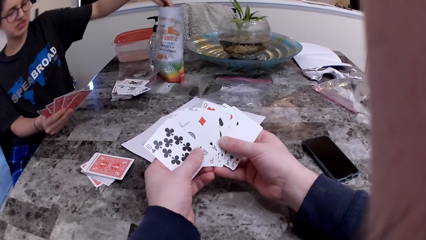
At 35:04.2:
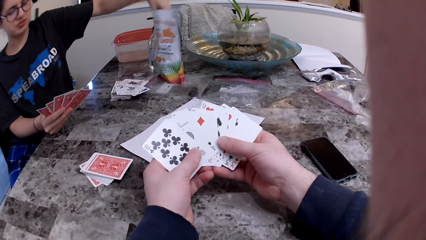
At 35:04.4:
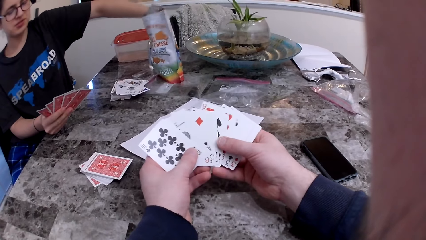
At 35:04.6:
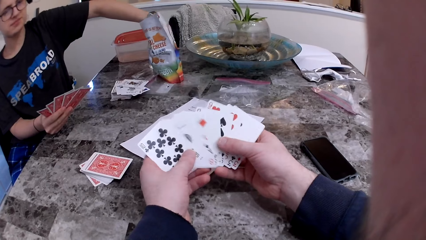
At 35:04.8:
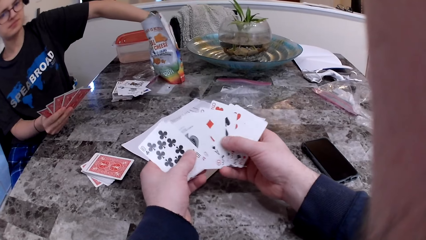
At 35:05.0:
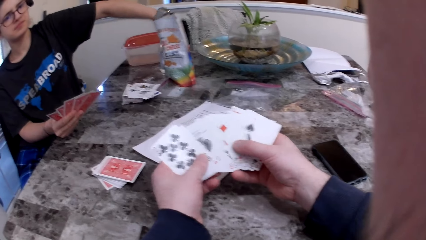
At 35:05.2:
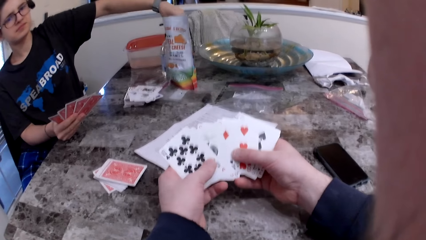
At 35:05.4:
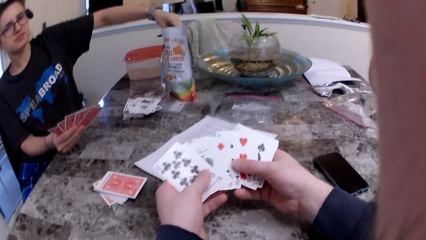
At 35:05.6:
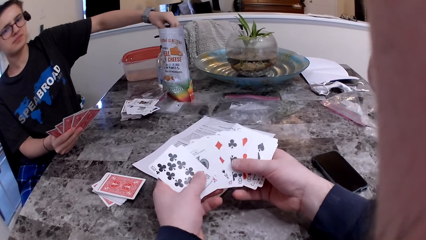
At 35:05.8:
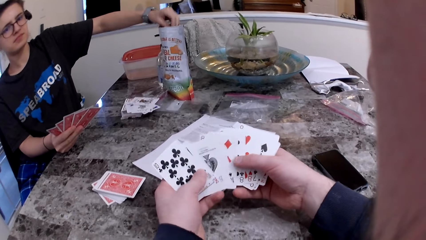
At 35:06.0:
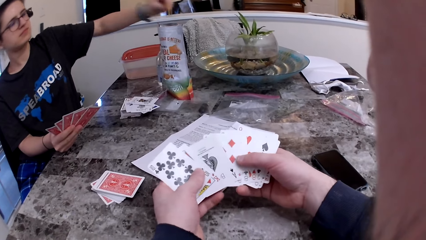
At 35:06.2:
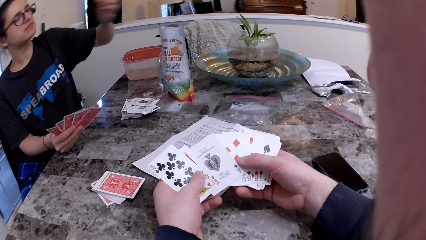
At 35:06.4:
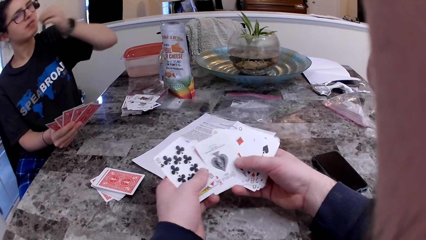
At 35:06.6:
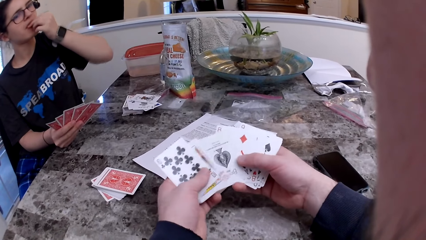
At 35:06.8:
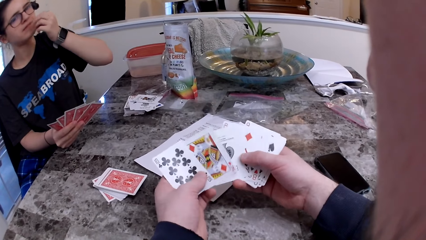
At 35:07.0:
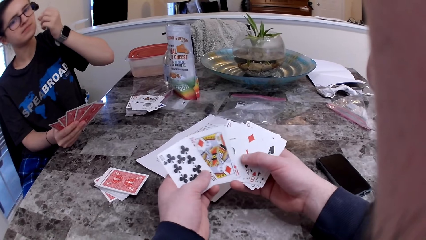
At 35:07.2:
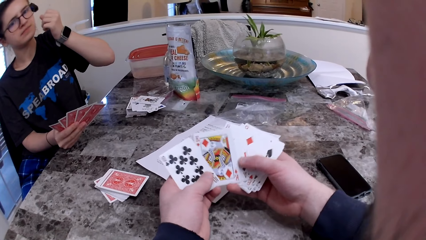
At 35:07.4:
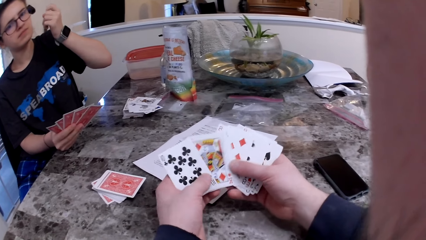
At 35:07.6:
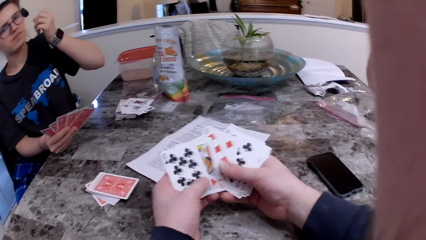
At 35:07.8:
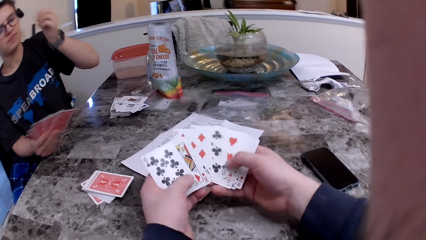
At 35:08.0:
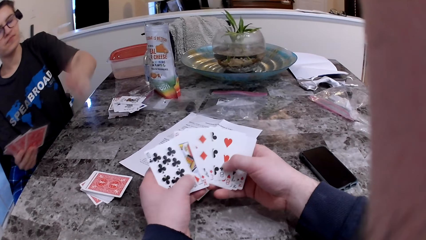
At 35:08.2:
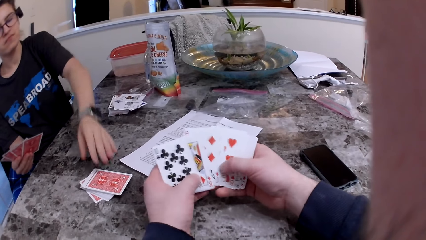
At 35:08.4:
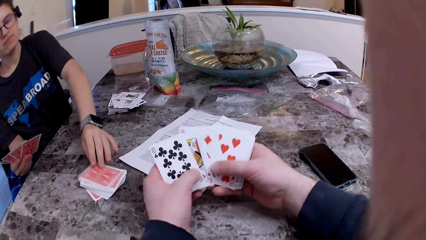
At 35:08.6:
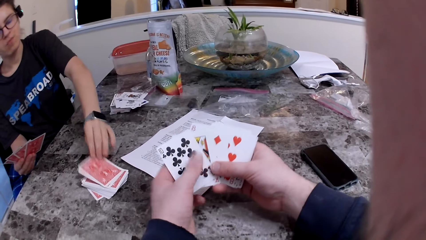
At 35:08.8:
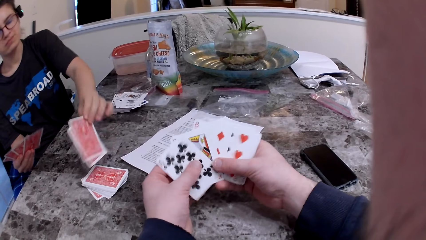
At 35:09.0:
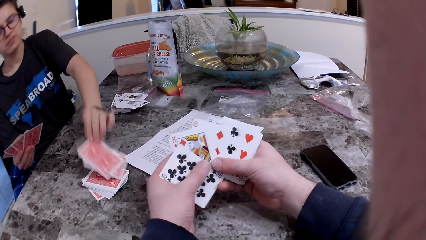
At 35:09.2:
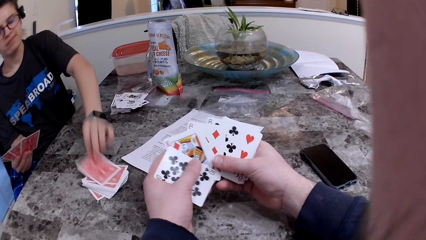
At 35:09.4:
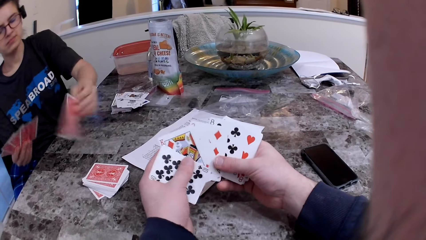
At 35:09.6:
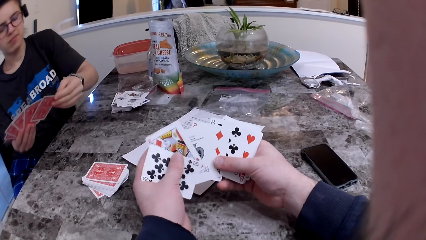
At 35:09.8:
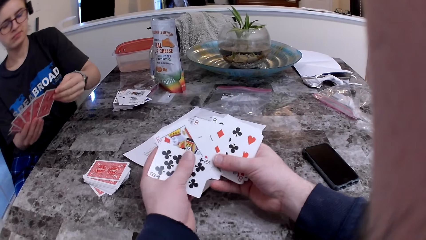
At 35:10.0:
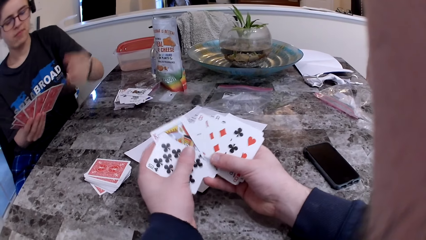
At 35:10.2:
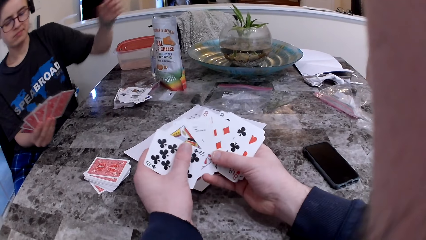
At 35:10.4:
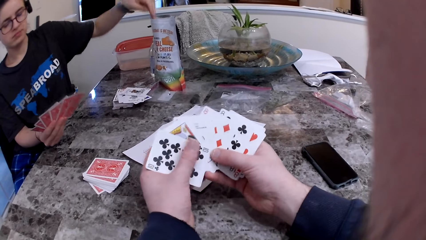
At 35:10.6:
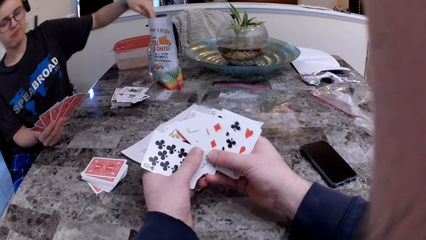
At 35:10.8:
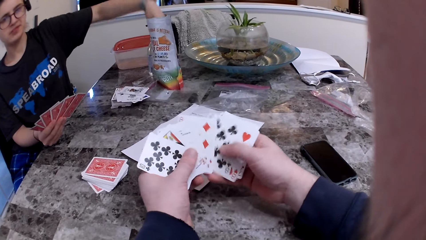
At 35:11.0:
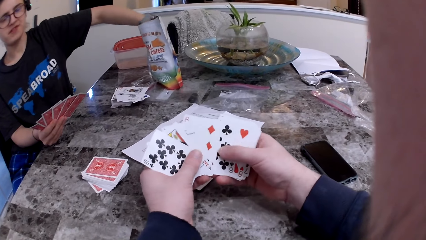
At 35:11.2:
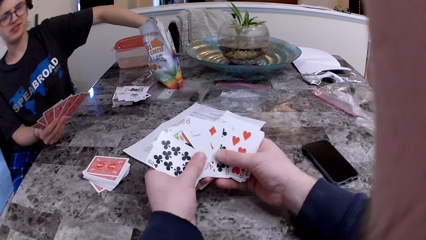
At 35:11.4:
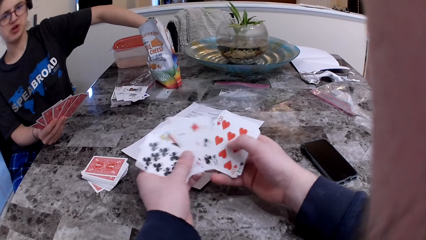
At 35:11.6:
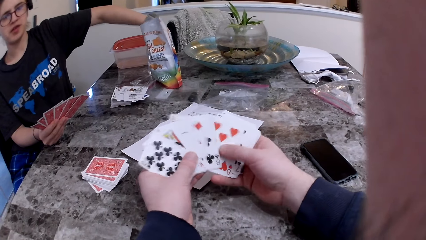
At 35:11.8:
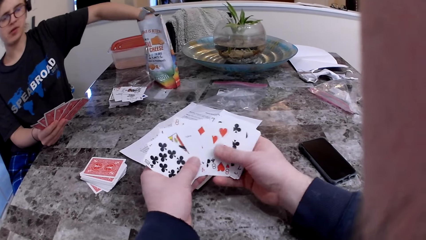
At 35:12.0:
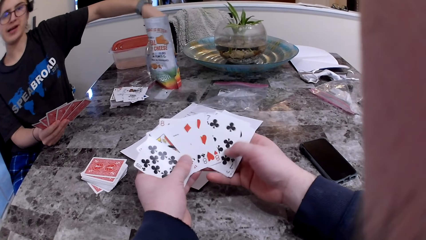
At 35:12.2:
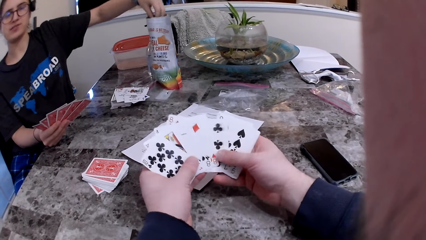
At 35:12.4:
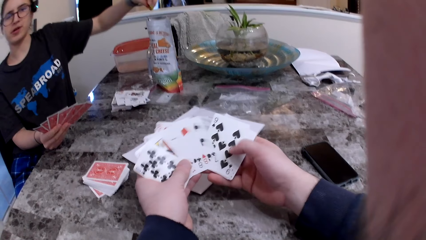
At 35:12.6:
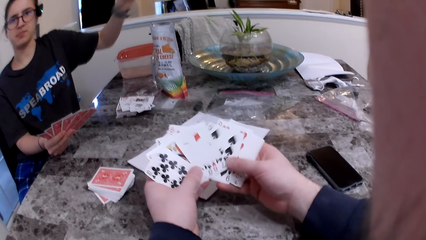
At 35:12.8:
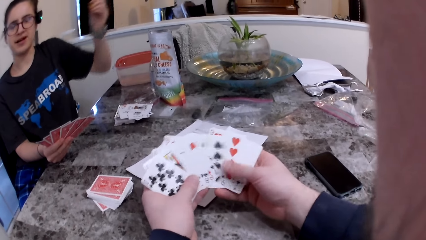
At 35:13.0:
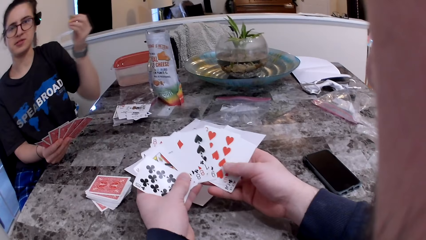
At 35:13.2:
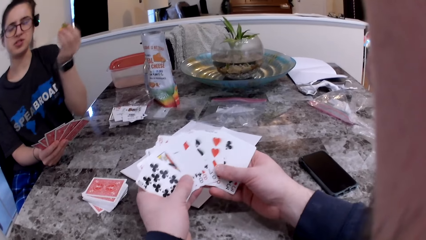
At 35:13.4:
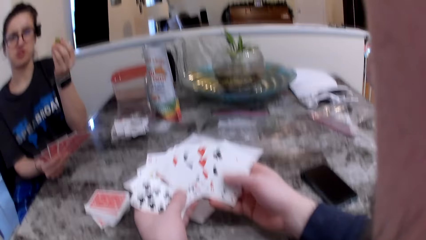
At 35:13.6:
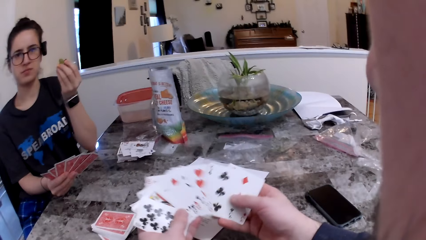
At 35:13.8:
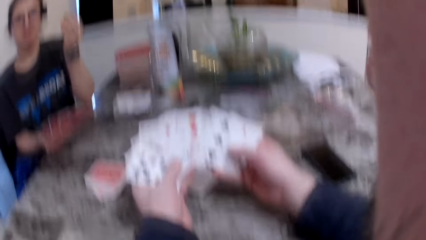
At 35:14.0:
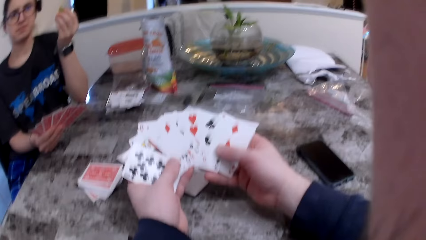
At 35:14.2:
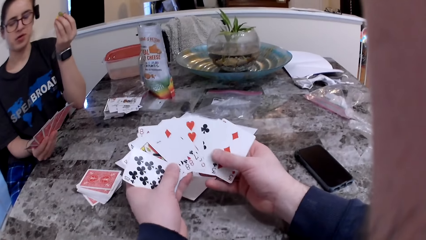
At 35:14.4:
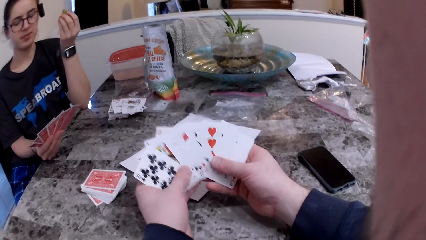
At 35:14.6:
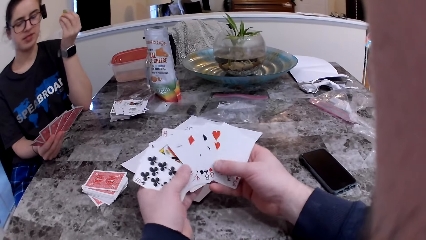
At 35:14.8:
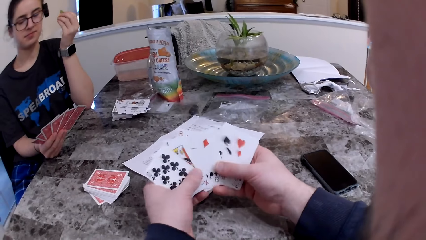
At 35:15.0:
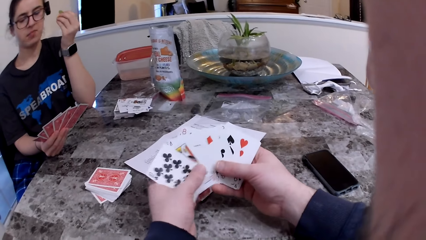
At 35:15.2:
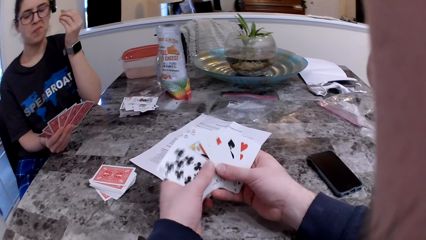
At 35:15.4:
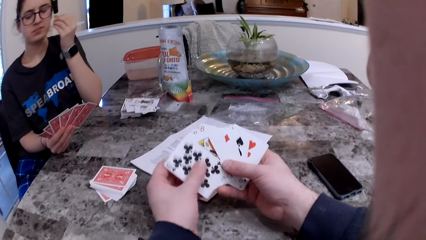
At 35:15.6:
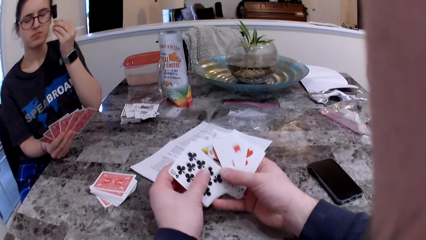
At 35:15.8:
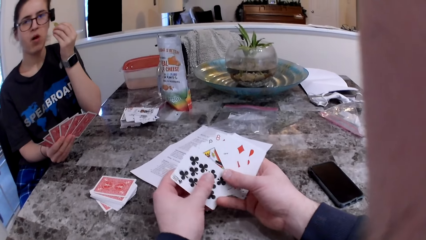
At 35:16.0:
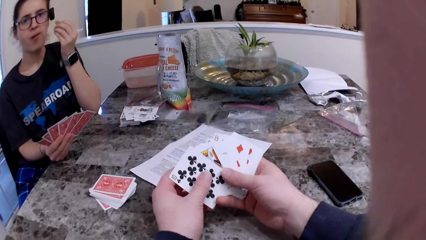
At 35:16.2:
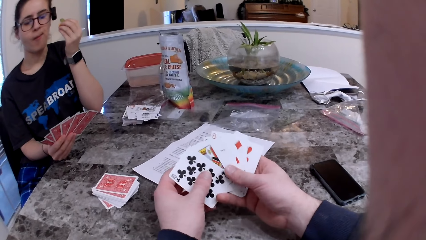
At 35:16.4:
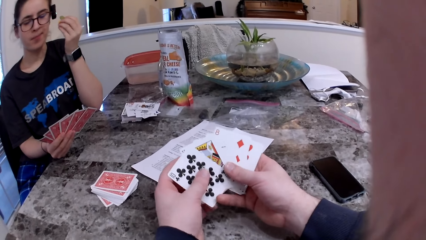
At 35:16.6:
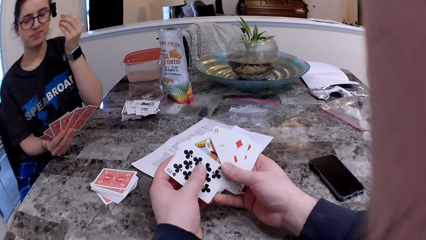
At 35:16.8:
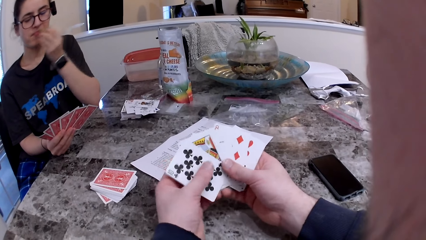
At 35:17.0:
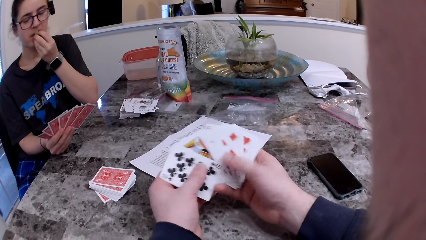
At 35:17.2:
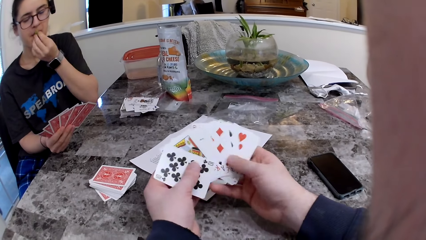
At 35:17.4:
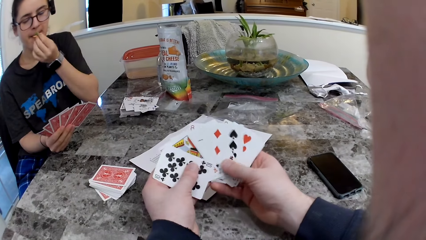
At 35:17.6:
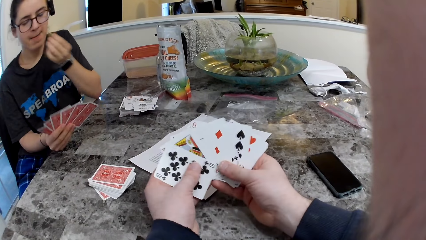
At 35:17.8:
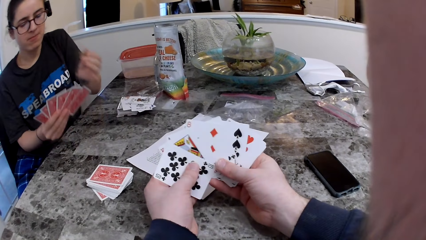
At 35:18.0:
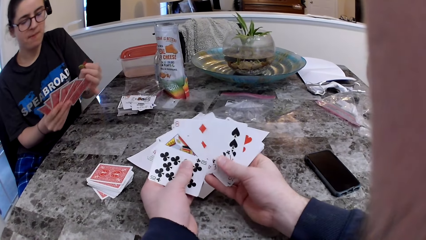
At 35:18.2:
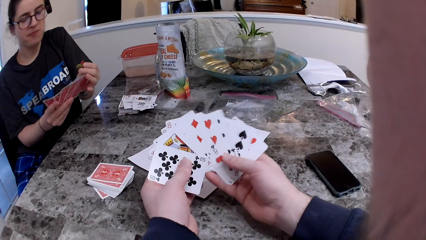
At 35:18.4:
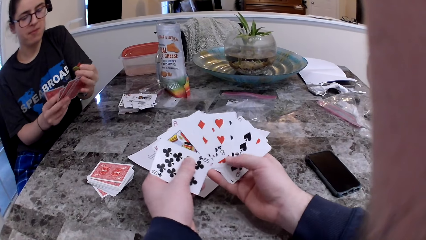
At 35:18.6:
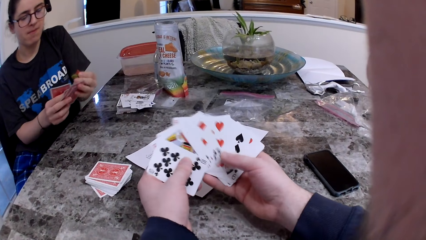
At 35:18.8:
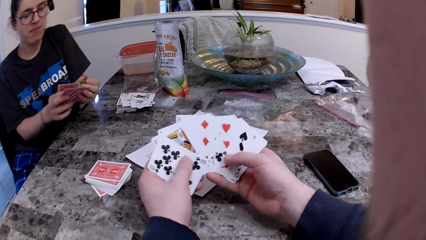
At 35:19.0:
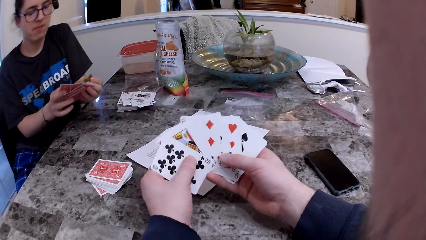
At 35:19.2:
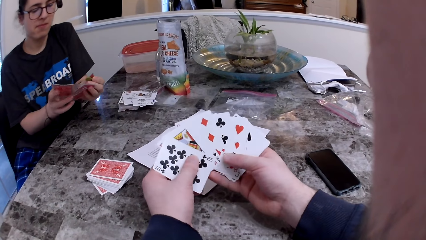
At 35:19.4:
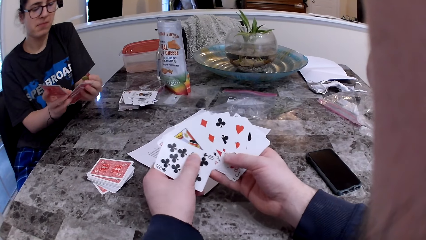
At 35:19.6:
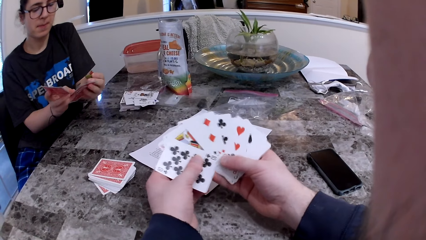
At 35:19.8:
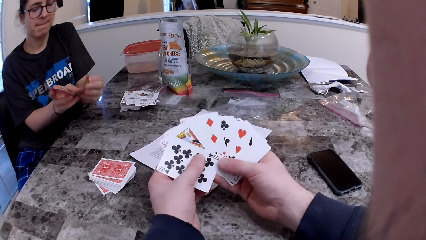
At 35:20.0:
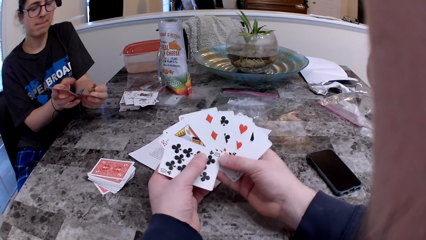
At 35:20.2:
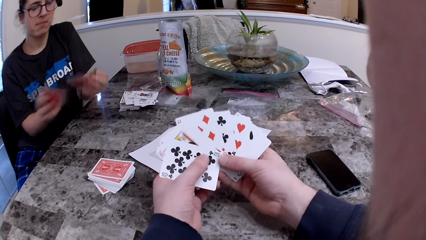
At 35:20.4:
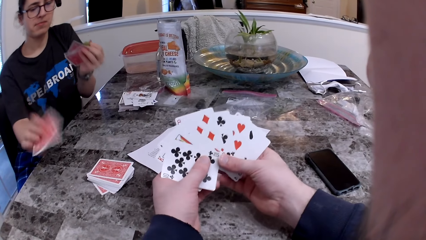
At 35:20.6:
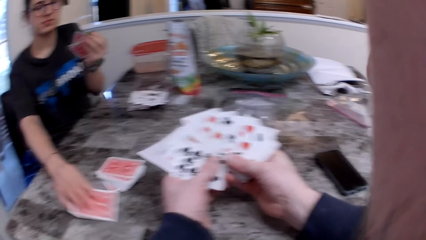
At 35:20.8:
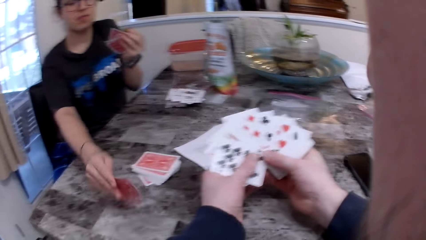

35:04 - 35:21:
The woman picks up a cheese from the bag. She eats the cheese. The camera wearer picks up a card from the table. The woman picks up a cheese from the bag. She eats the cheese.
